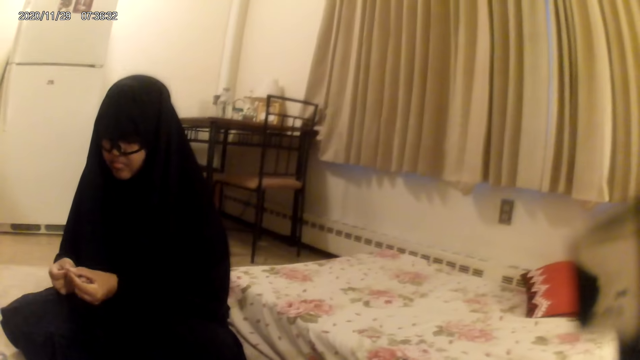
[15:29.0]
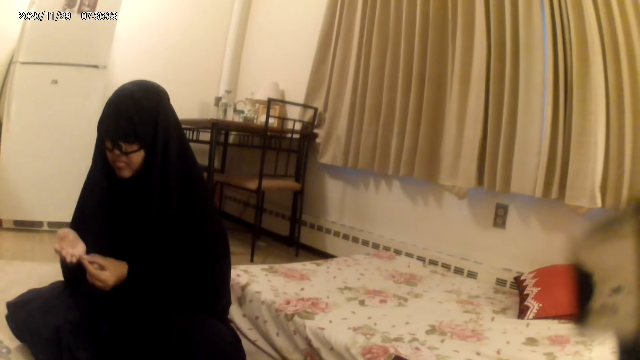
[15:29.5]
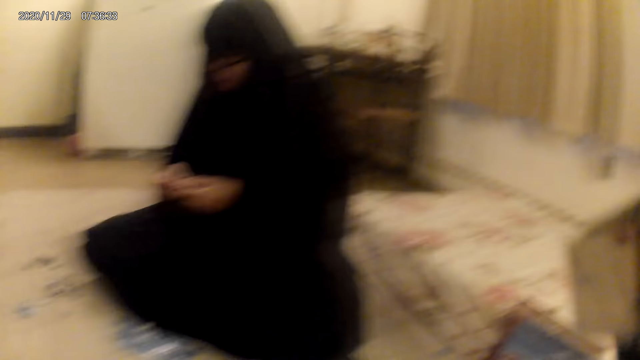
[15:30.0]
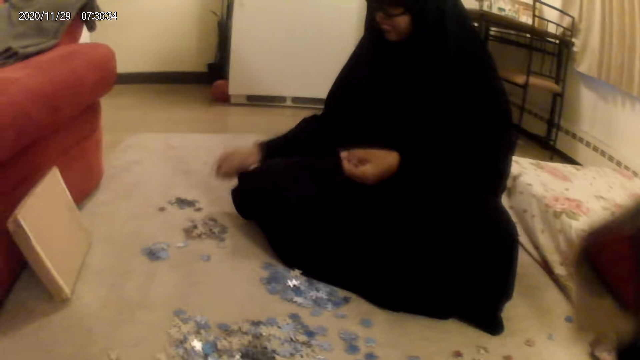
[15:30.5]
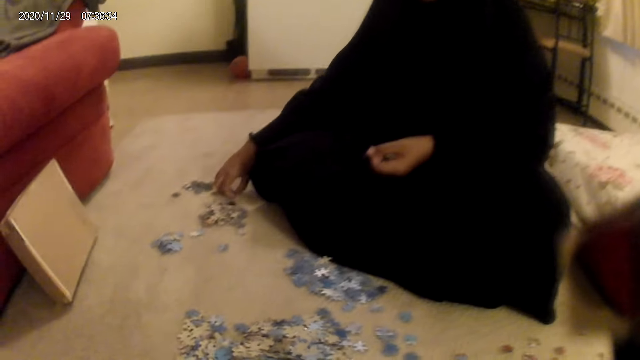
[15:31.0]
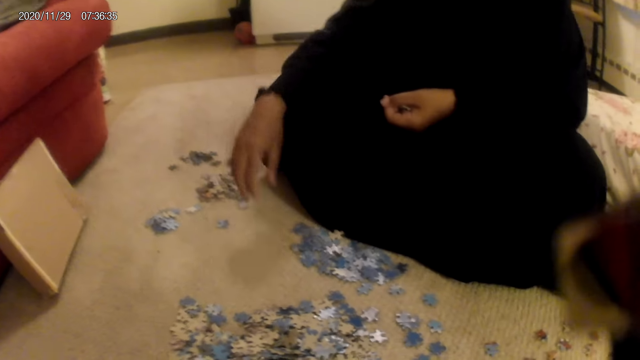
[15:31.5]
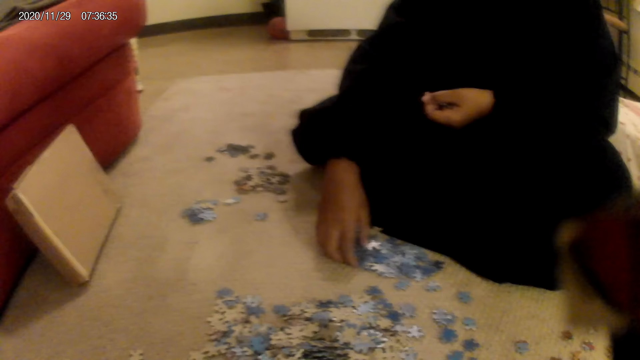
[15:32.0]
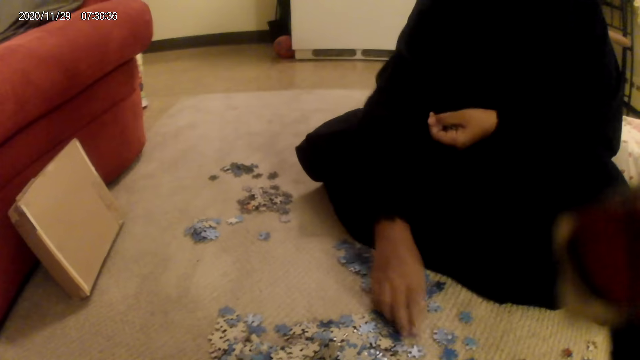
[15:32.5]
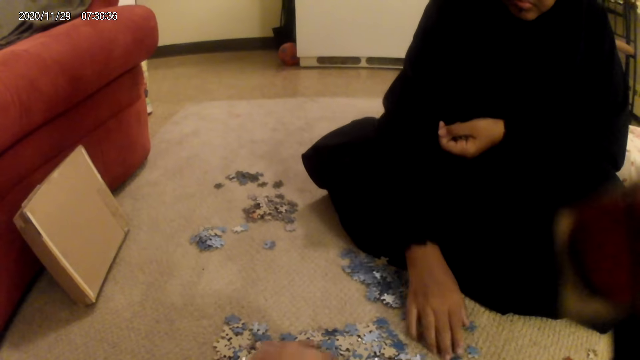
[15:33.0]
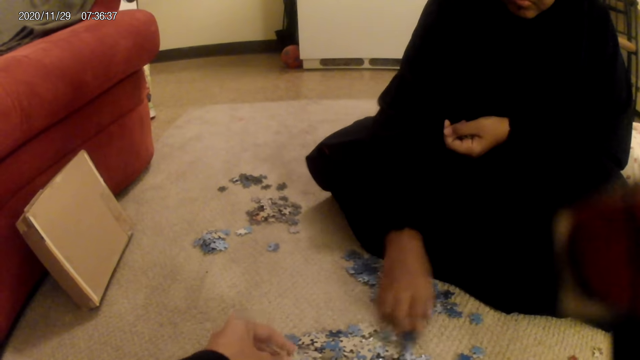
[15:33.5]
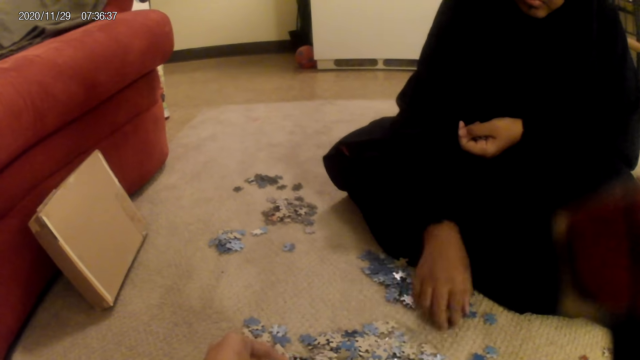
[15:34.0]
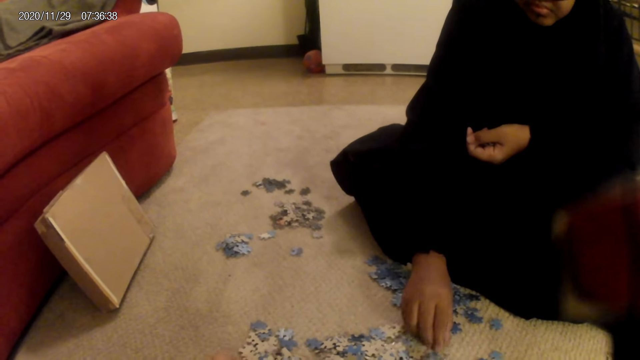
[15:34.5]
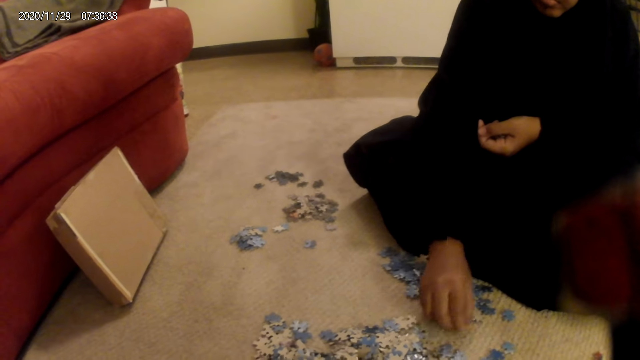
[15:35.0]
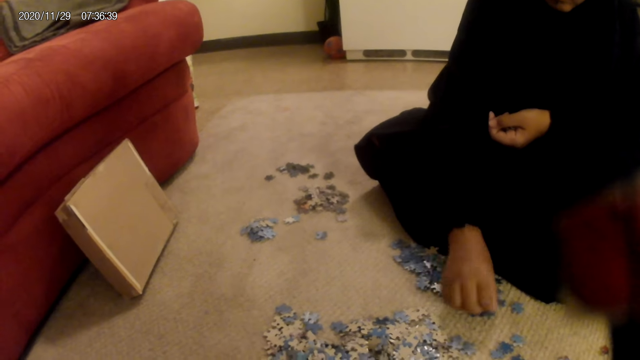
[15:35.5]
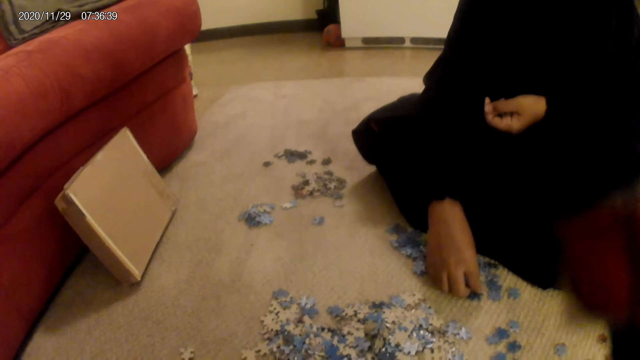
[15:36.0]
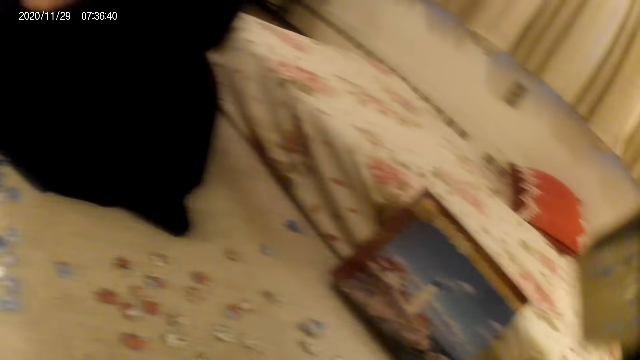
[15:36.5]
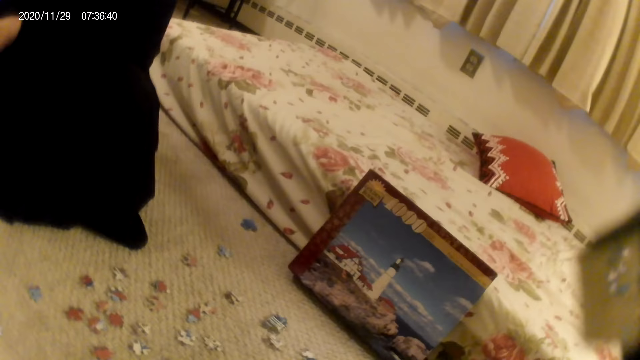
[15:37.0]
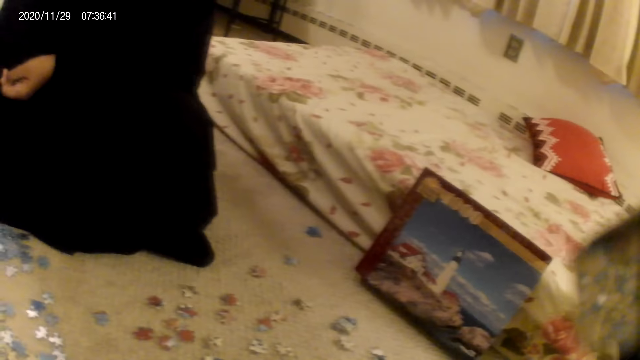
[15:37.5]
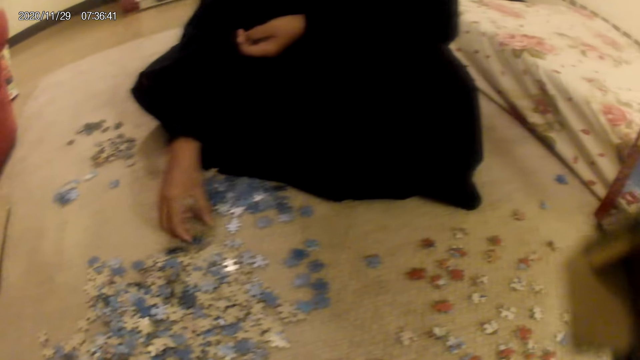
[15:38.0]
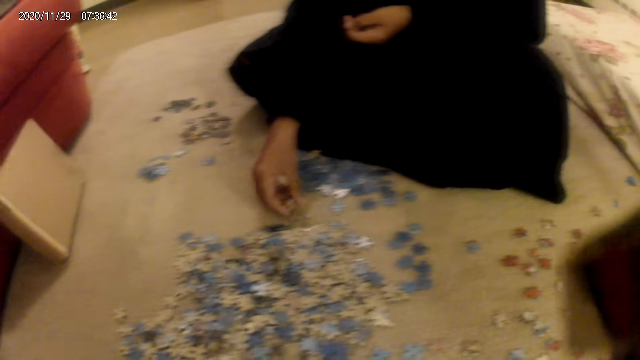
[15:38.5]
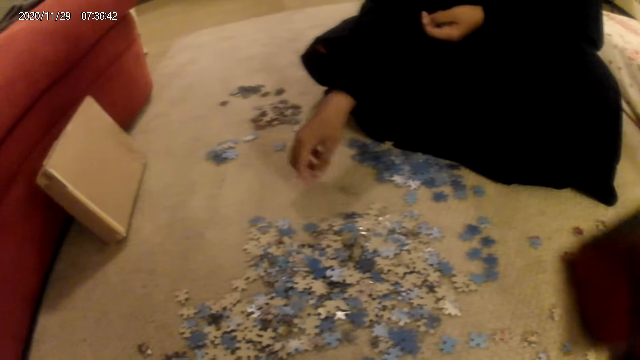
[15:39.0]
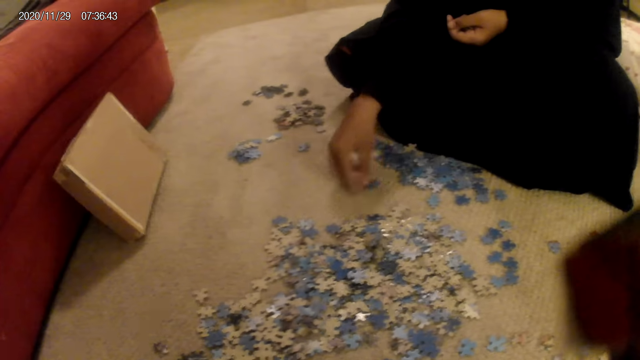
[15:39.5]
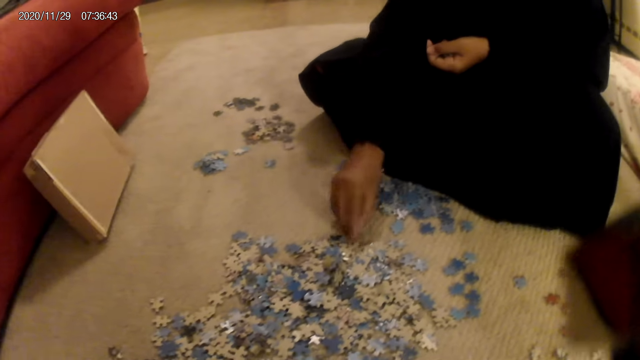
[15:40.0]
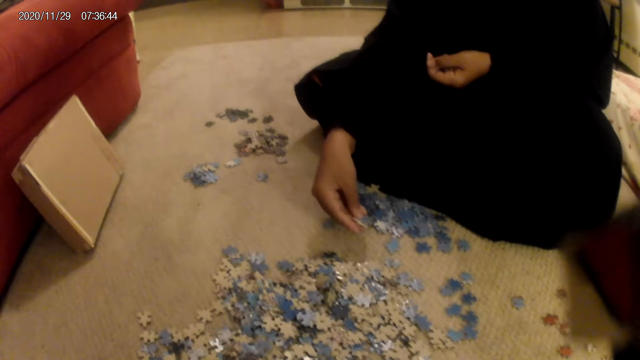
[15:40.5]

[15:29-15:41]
A woman holds cards in the hands, drops the cards on the floor, and sorts the cards on the floor. The woman moves the jigsaw pieces. The camera wearer looks around. The woman sorts the cards on the floor.

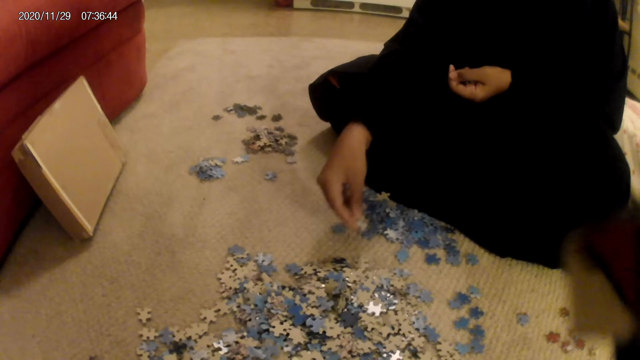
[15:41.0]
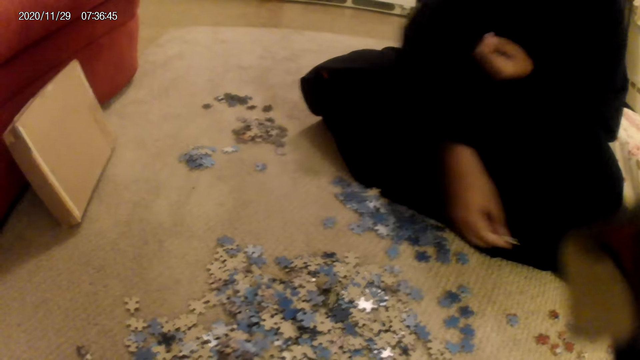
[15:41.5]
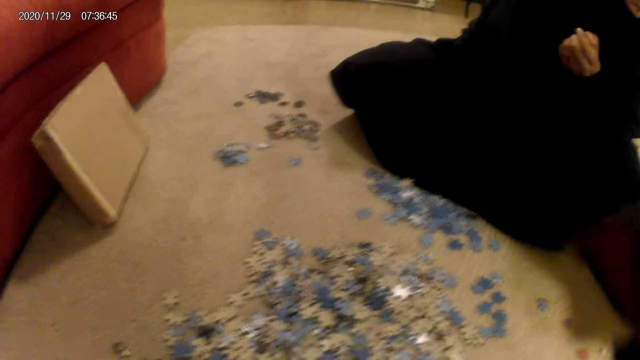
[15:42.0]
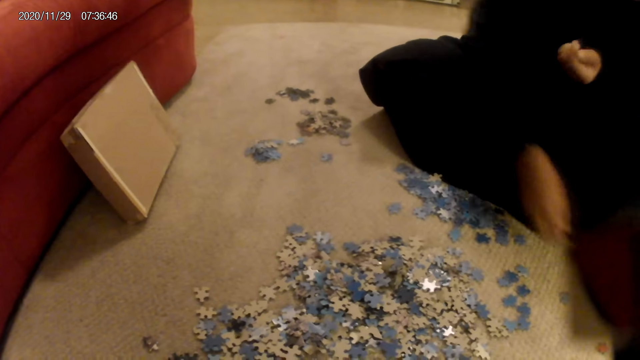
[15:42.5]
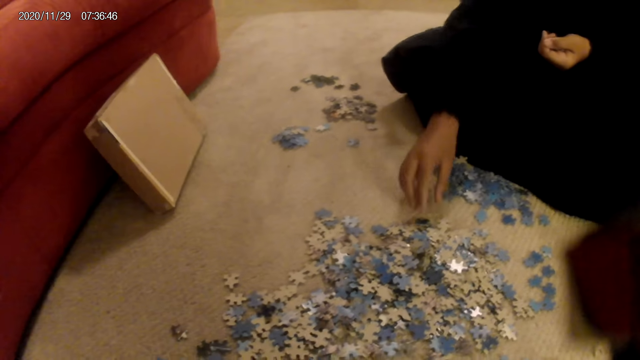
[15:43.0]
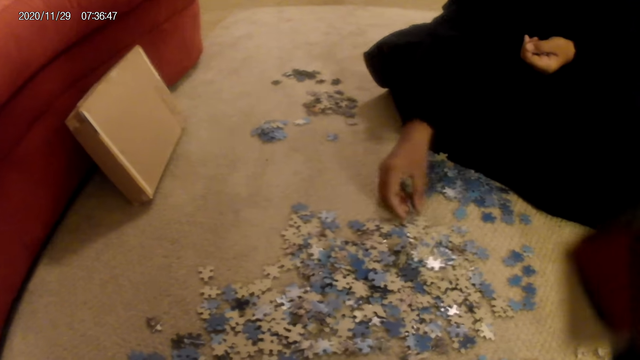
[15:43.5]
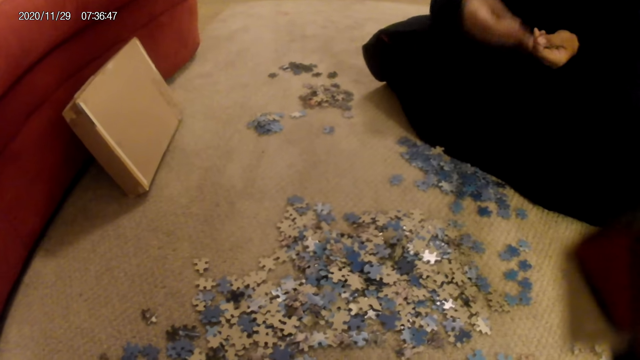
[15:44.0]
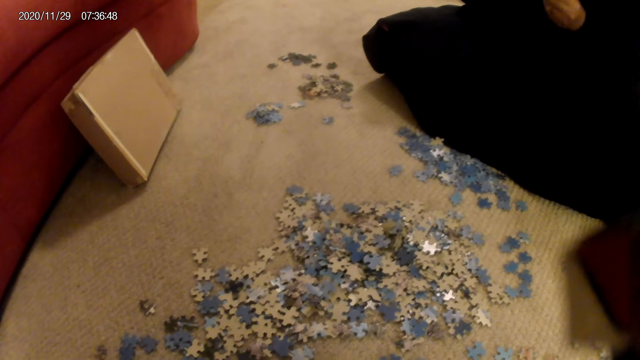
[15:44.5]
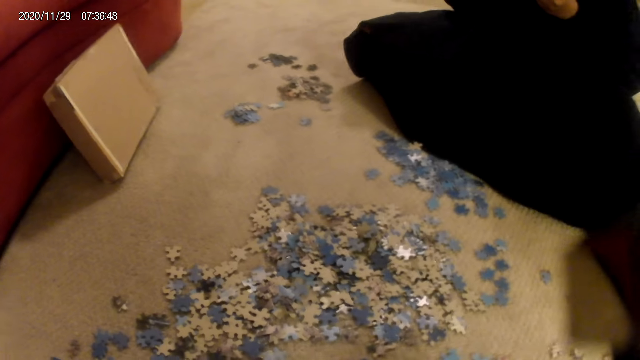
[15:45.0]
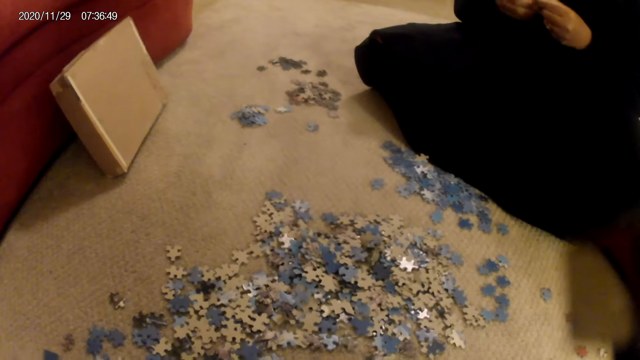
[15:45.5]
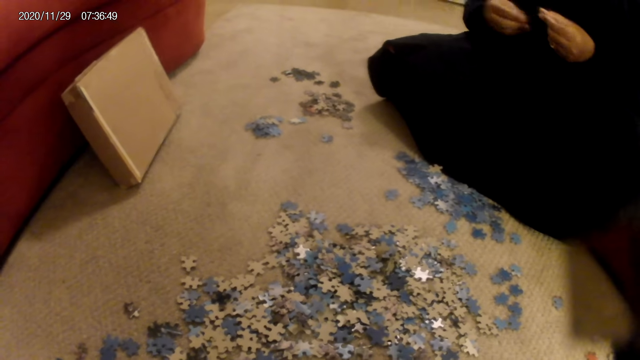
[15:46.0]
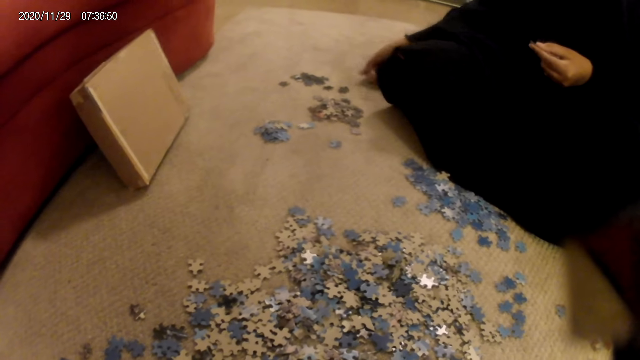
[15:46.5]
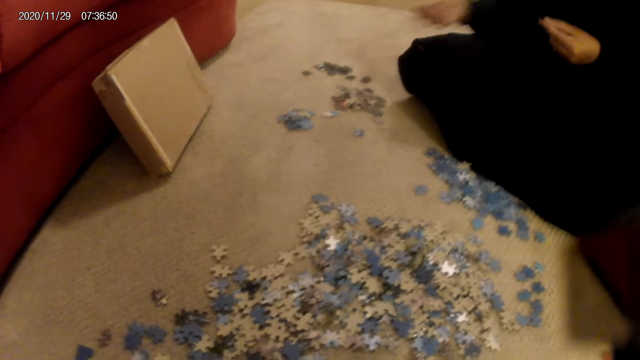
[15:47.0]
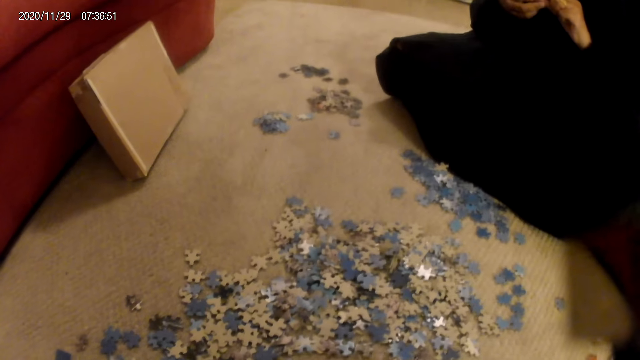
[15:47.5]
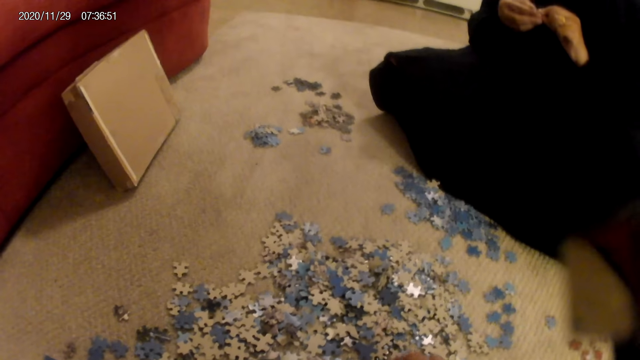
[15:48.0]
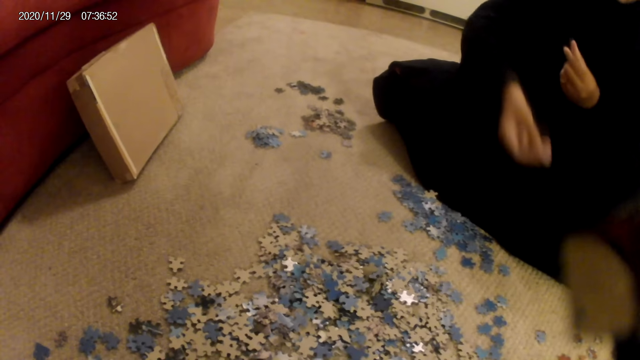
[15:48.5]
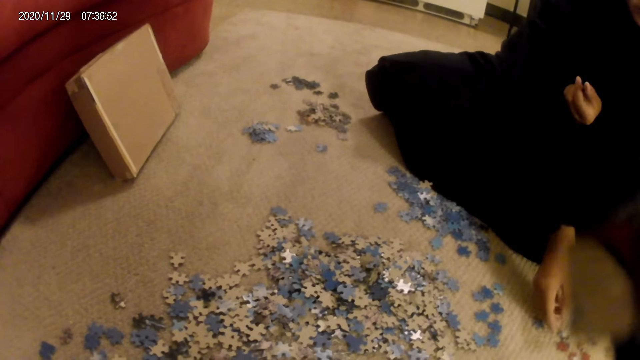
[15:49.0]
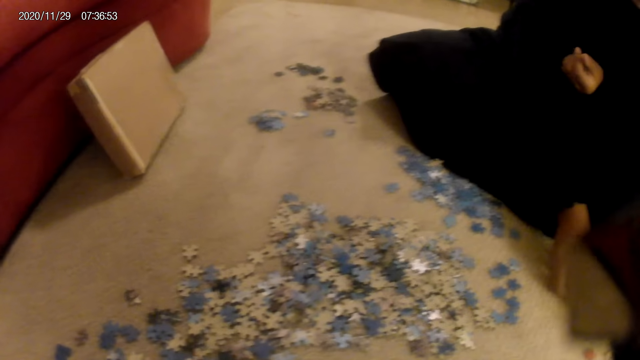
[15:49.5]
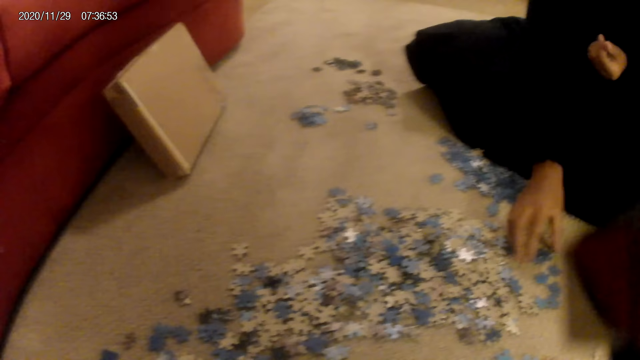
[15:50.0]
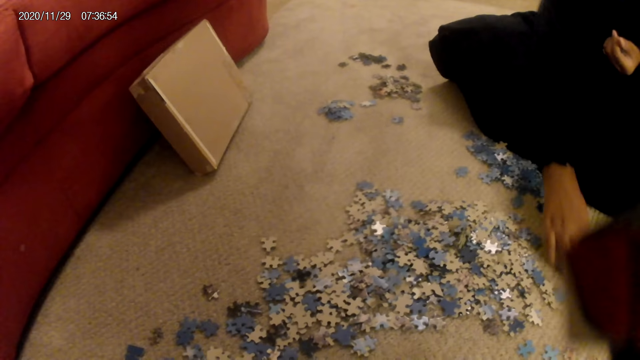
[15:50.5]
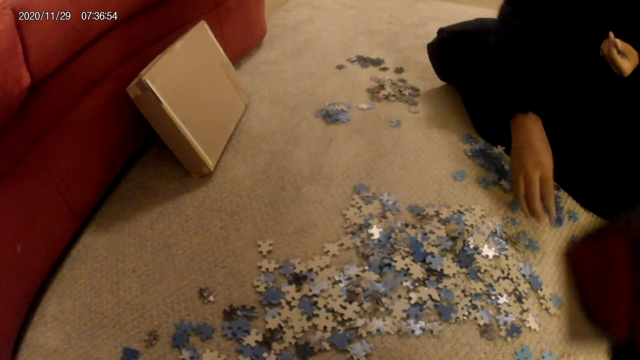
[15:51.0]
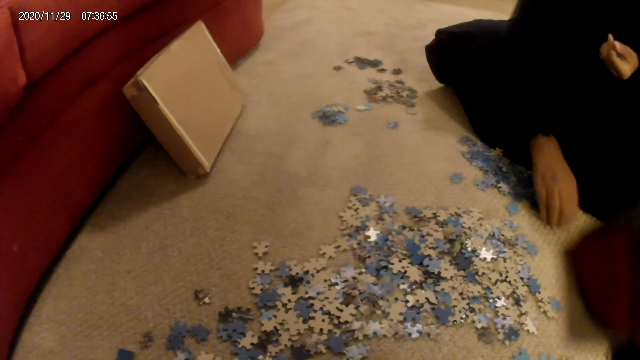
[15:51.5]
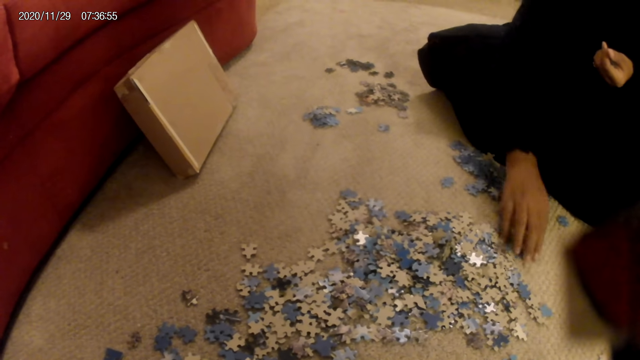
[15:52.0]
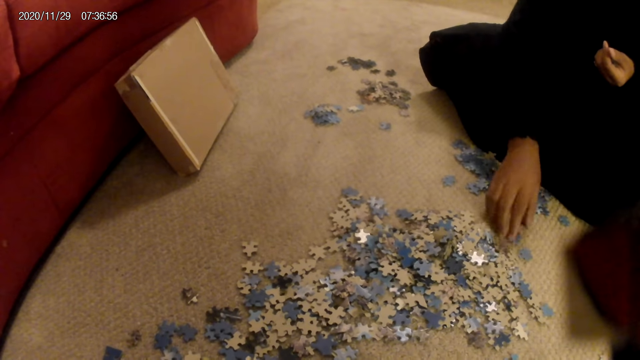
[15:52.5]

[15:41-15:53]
A woman moves a card on the floor, picks up a card from the floor, and holds cards in the hands. The woman places a card on the floor. She places a card on the floor again. The woman moves the cards on the floor.
